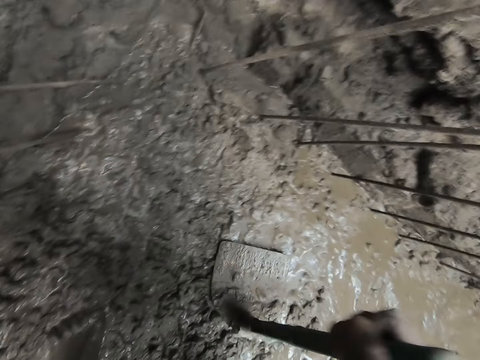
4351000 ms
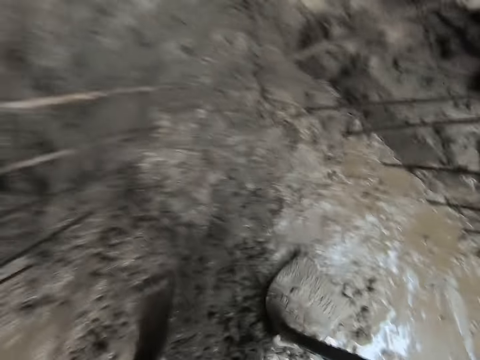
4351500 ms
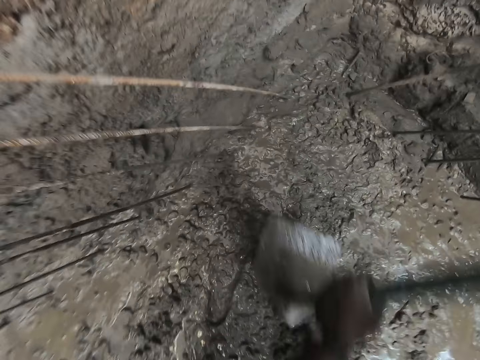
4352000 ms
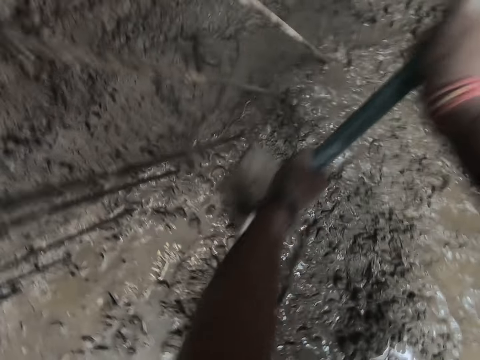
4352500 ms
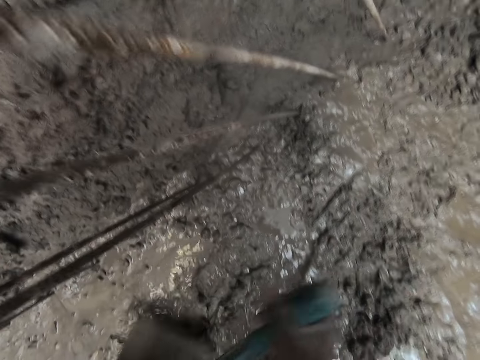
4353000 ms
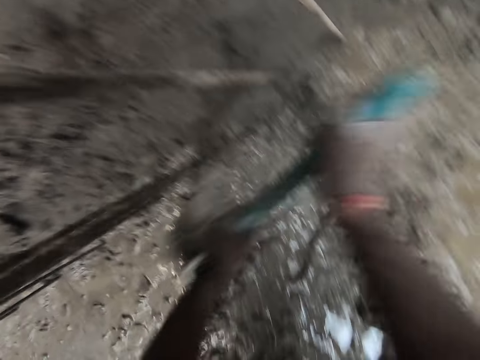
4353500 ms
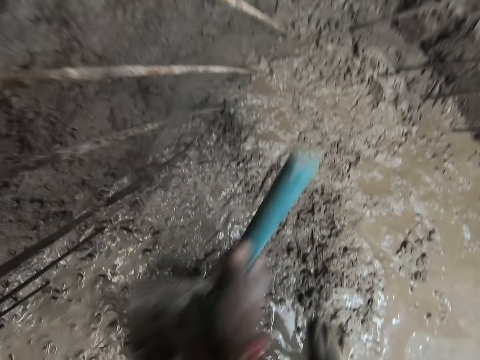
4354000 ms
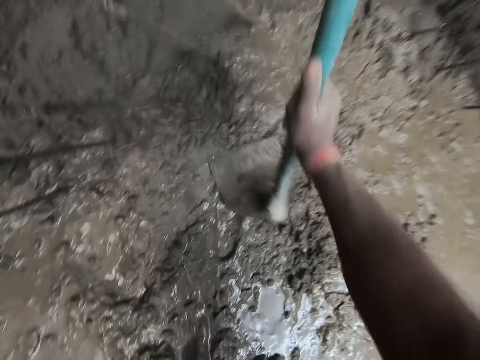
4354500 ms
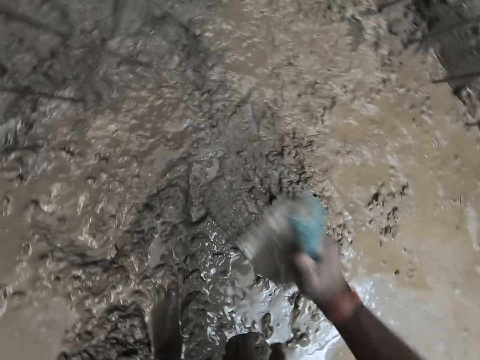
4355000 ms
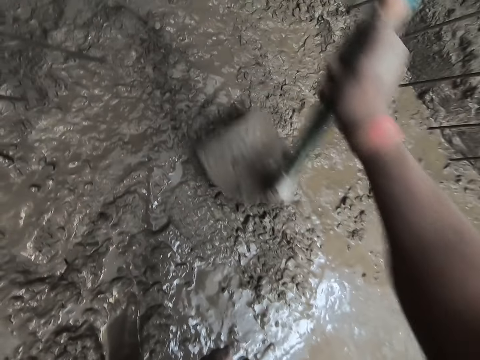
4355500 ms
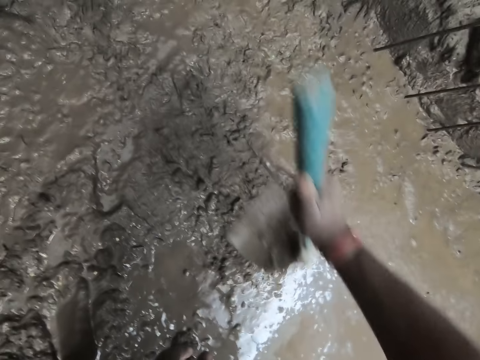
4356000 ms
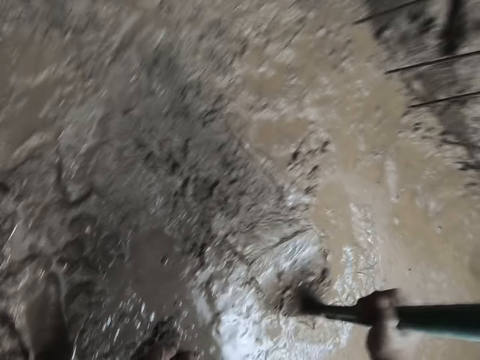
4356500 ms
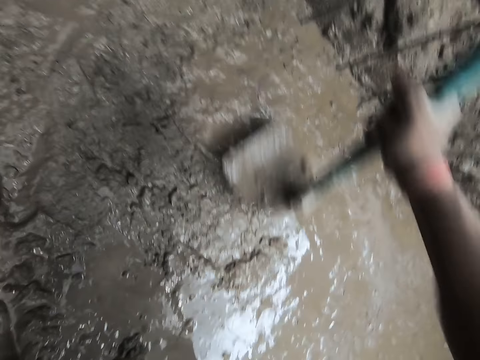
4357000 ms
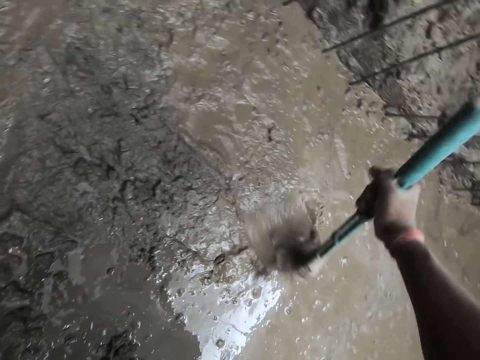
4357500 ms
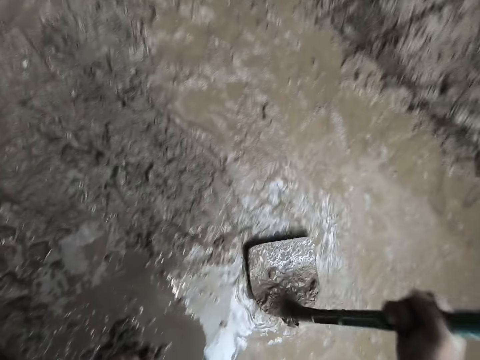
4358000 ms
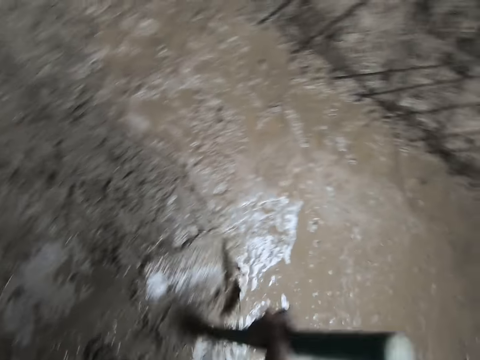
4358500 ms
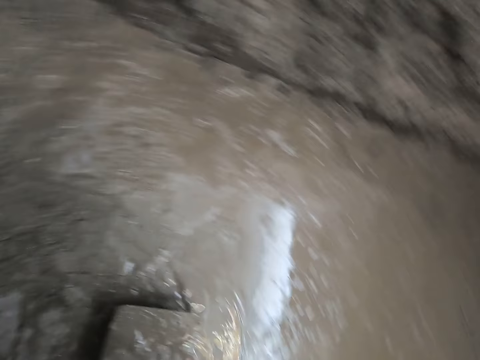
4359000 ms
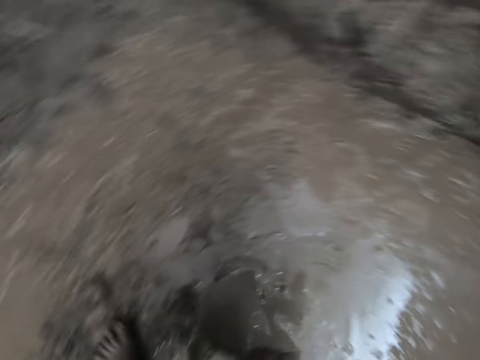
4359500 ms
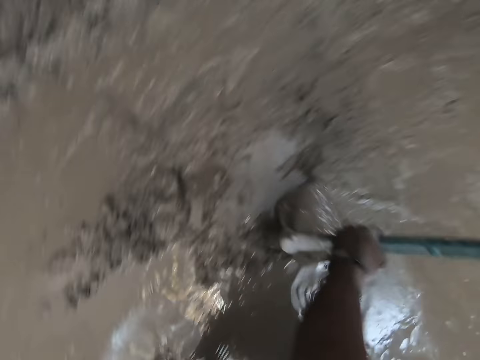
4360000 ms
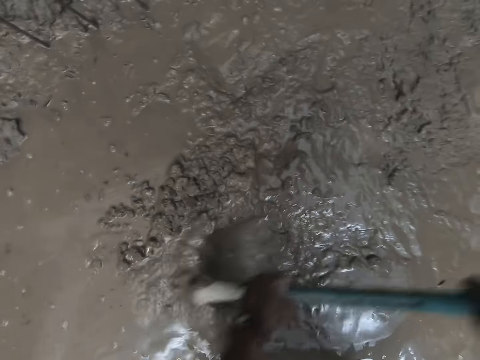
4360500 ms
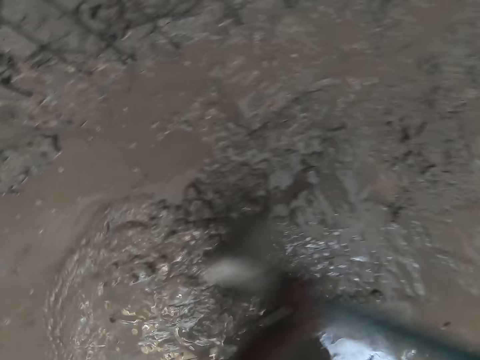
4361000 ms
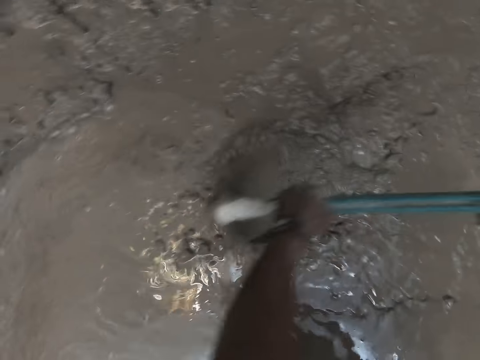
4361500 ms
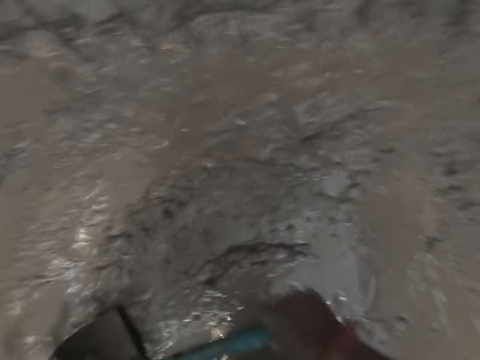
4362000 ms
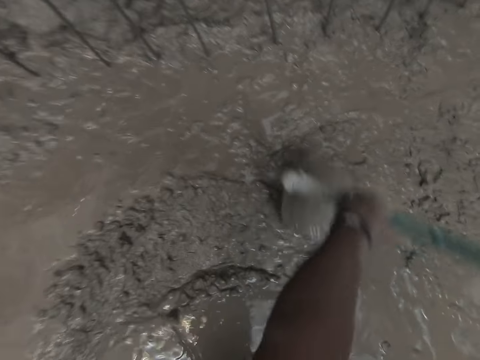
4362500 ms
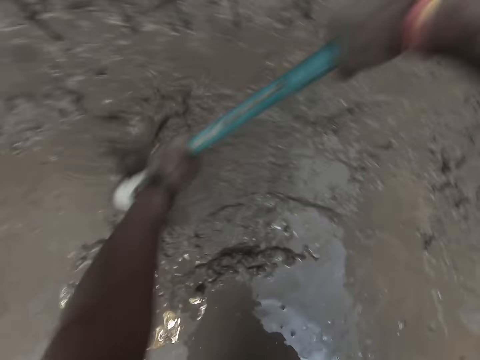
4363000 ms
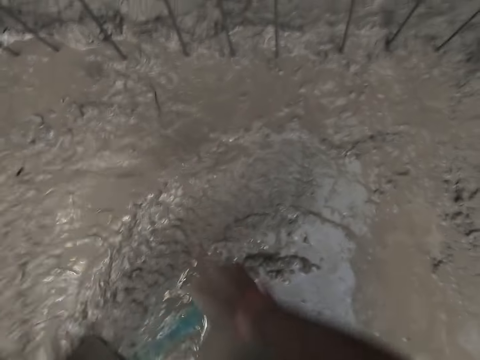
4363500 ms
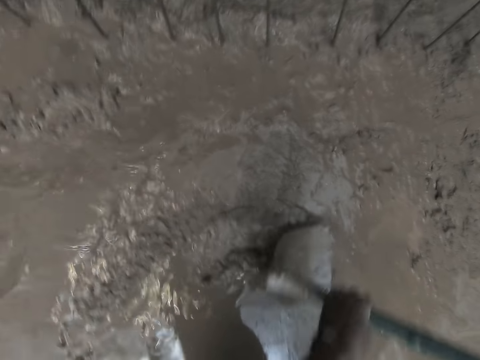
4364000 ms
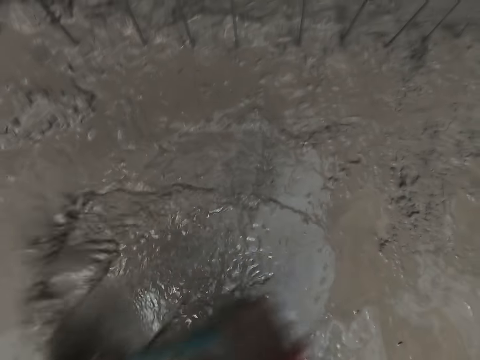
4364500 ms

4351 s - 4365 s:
The camera wearer concretes the floor with the shovel with both hands. He concretes the floor with the shovel with his right hand. He concretes the floor with the shovel with both hands.

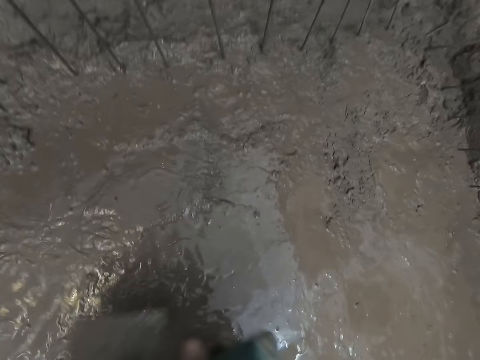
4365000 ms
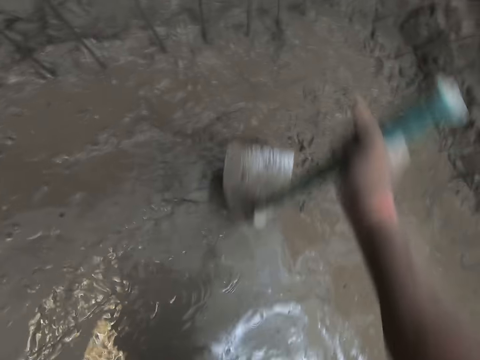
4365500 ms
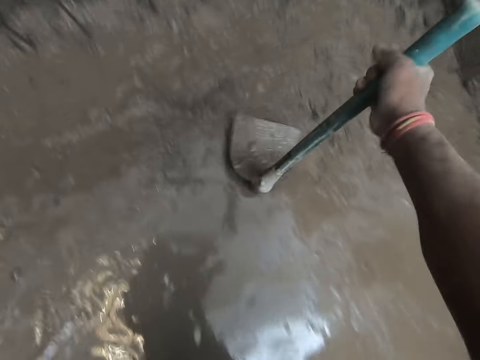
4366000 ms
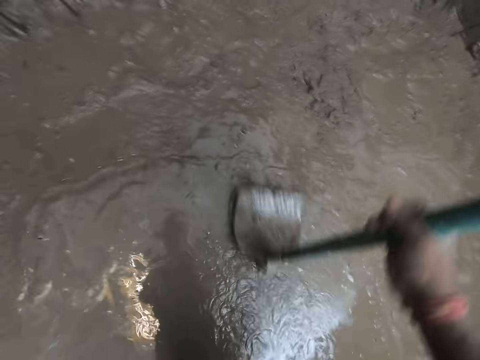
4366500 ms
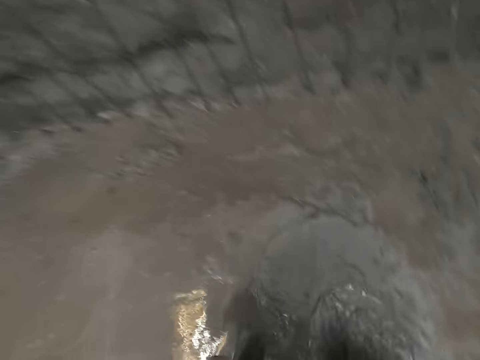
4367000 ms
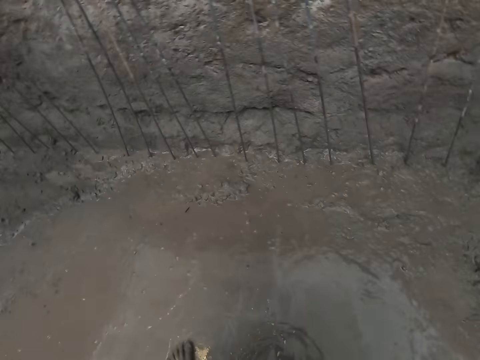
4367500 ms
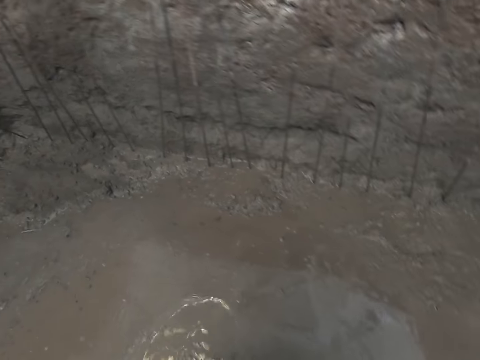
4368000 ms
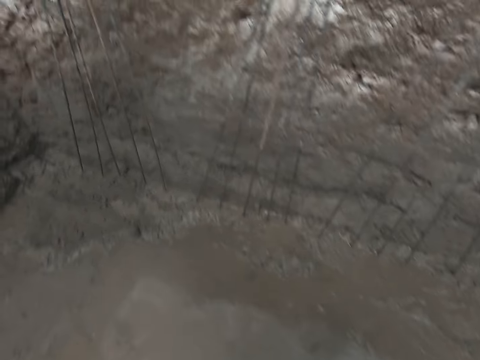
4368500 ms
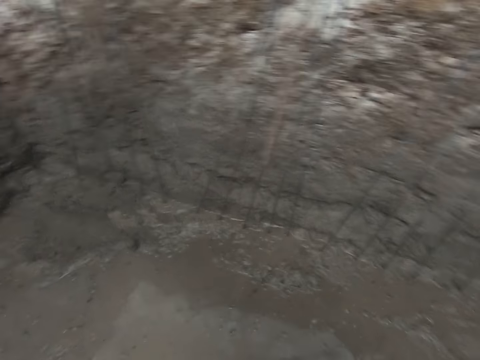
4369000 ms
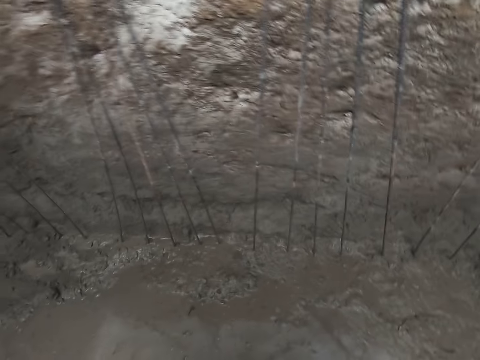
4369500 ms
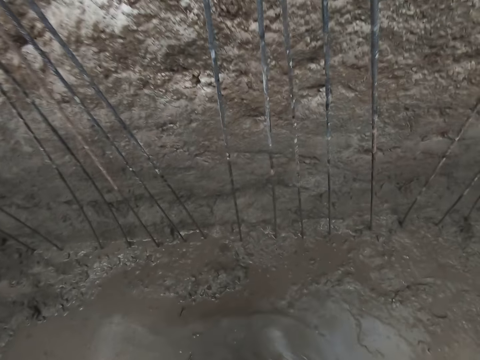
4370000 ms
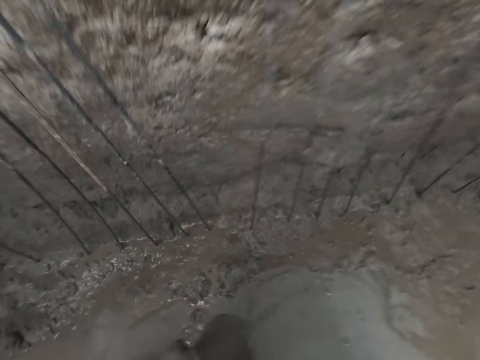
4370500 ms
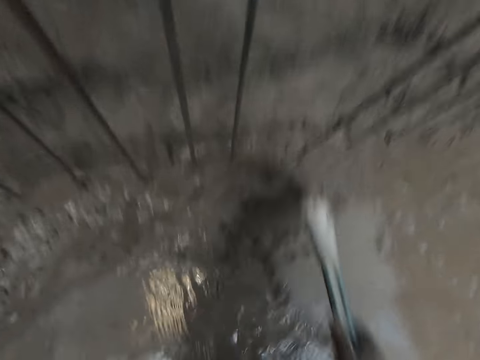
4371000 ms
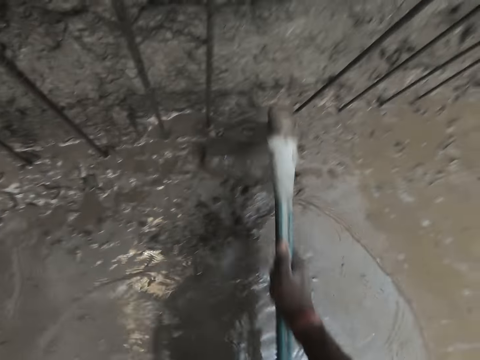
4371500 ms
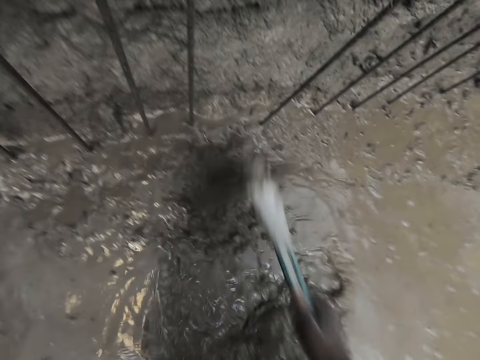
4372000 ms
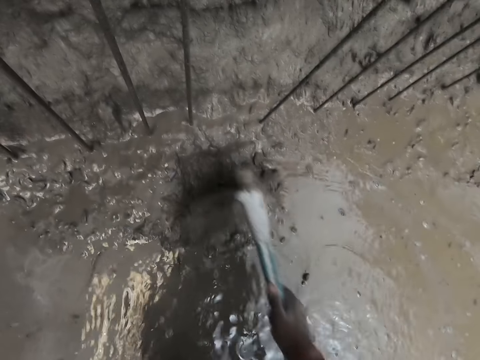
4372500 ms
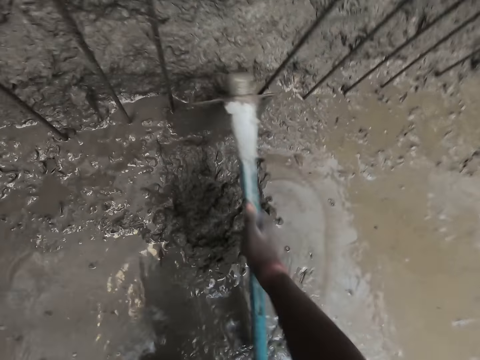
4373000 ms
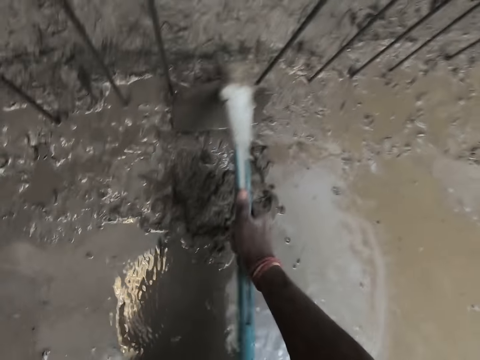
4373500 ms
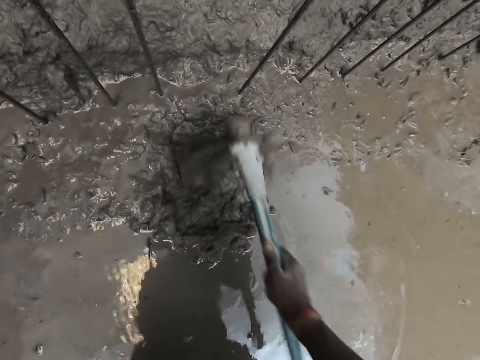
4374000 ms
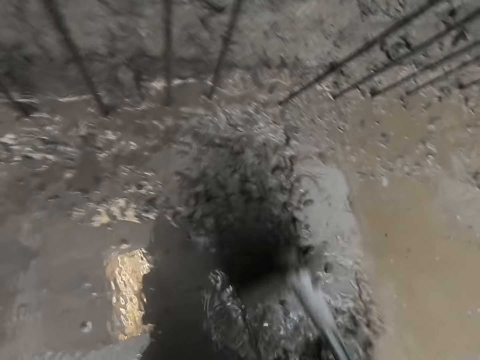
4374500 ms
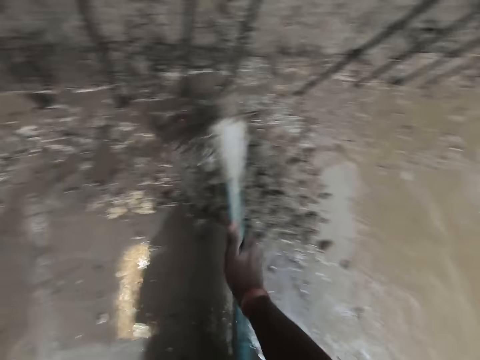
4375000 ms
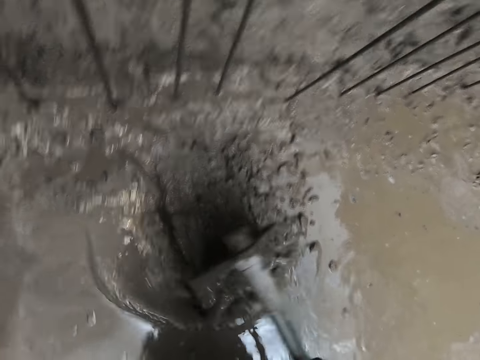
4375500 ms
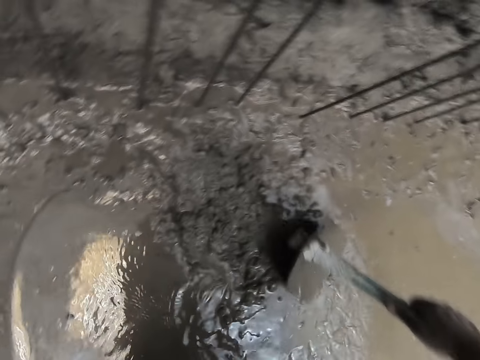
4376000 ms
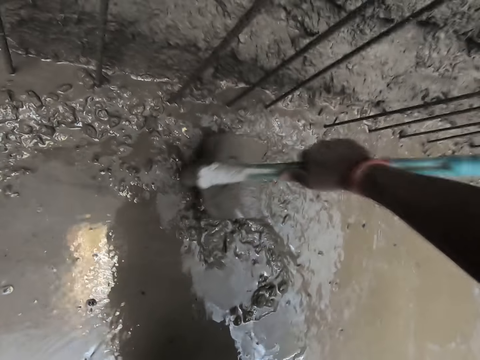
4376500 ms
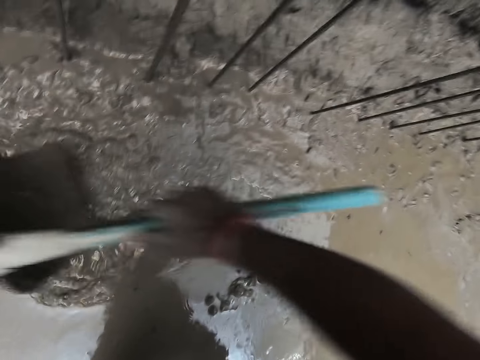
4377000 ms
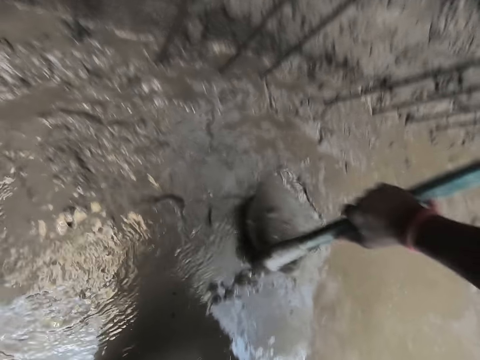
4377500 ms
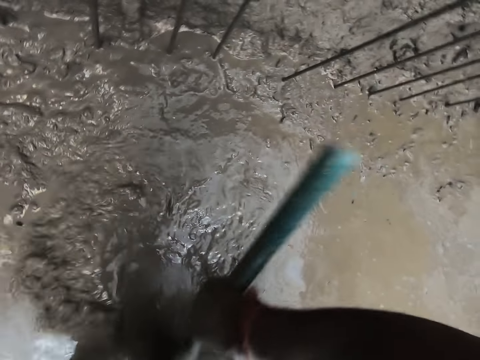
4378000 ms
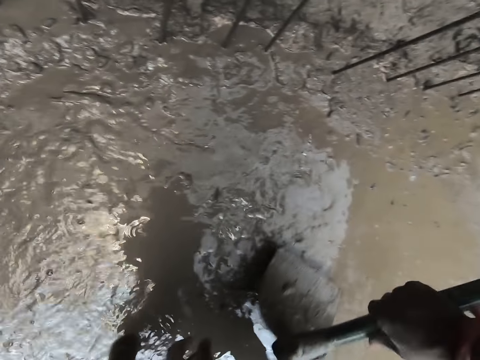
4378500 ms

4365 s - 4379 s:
The camera wearer concretes the floor with the shovel or hoe with his right hand. He hits the cement solution on the ground with the hoe. He concretes the floor with the shovel with both hands.
